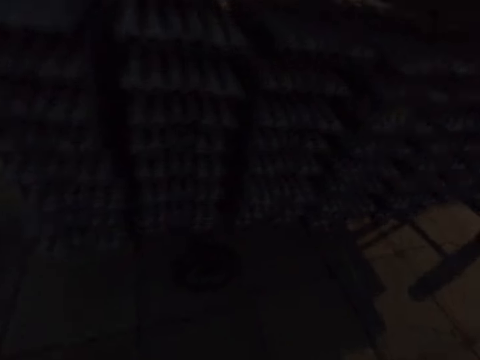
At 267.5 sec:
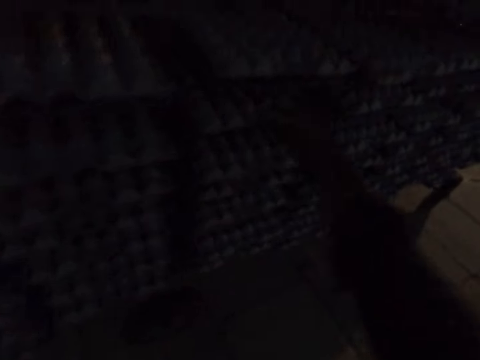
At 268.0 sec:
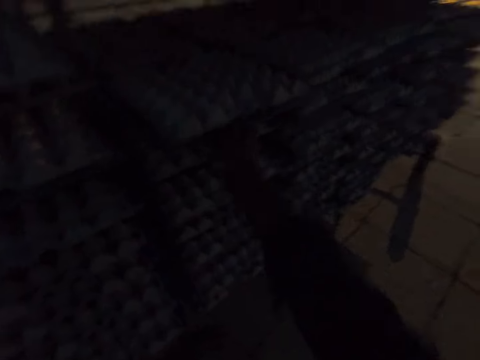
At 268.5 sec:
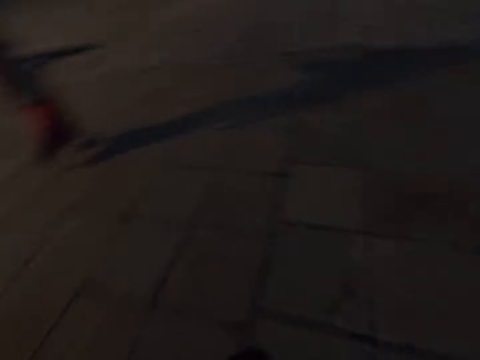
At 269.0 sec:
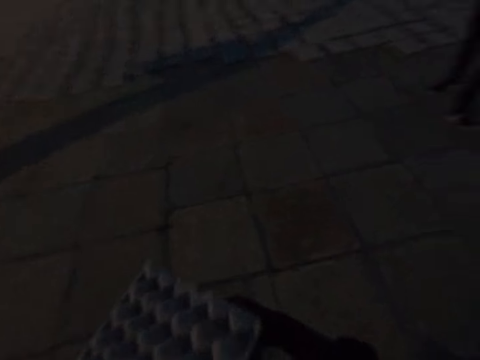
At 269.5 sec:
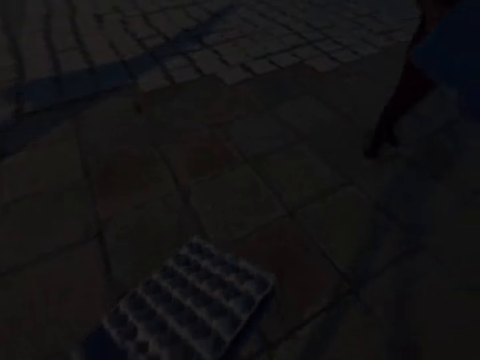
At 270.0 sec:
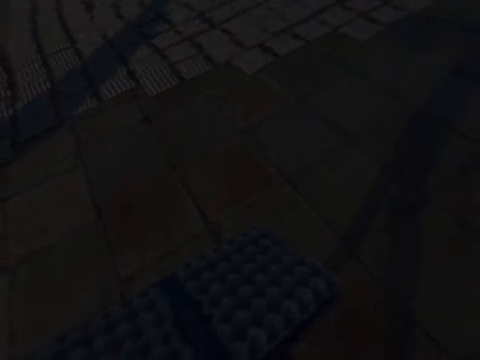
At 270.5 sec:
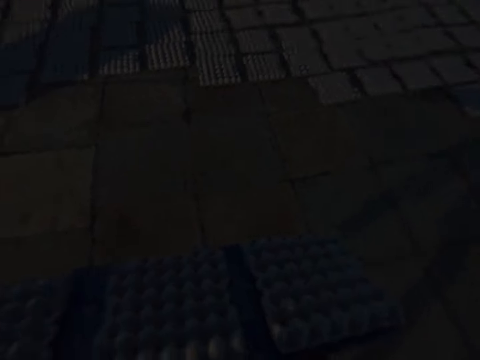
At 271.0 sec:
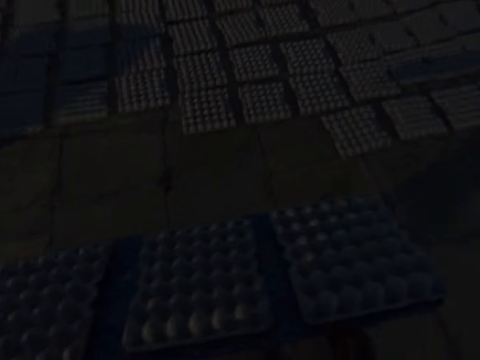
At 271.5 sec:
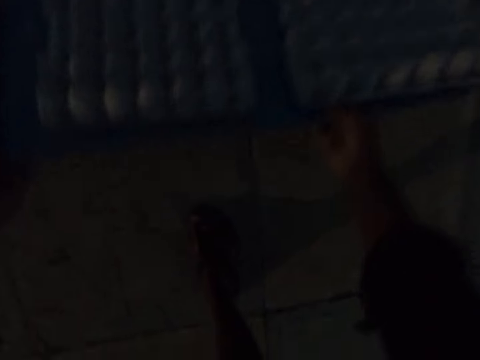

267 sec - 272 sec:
The camera wearer drops the tray on the rack with his right hand. He drags a tray with egg trays from the rack with his right hand. A woman carries a tray with egg trays with her hands. The camera wearer carries the tray with egg trays with his hands. He takes the plastic tray. A man carries a tray in his hands.

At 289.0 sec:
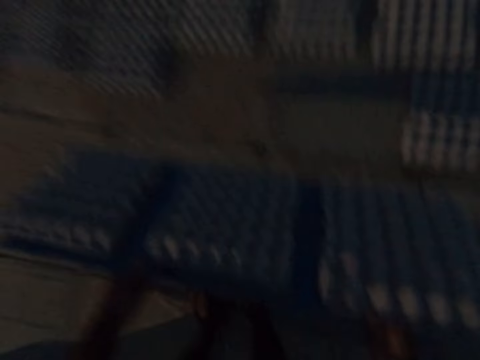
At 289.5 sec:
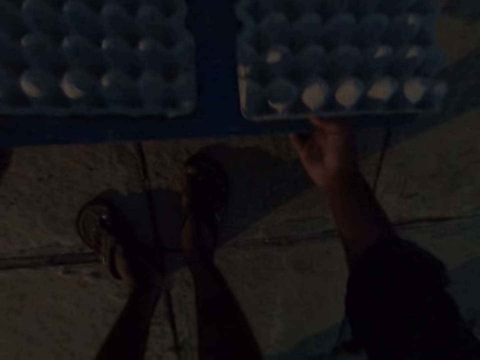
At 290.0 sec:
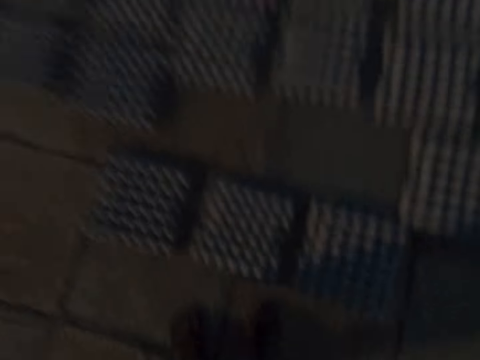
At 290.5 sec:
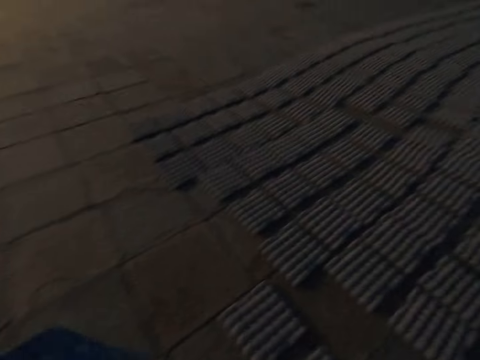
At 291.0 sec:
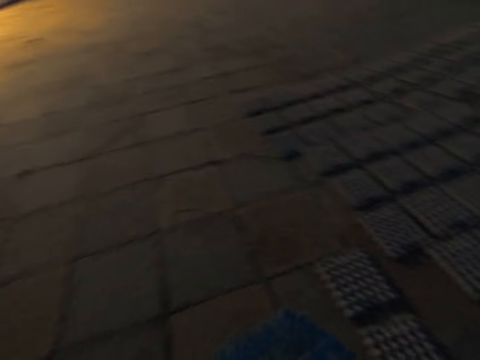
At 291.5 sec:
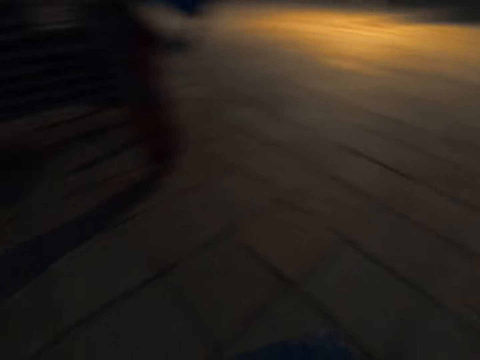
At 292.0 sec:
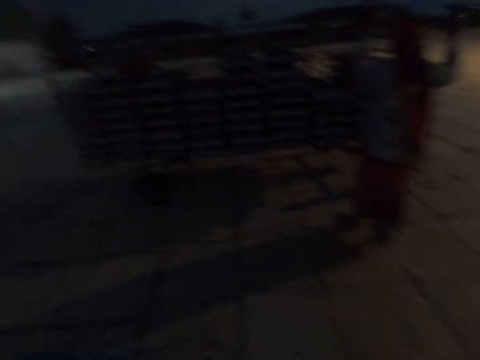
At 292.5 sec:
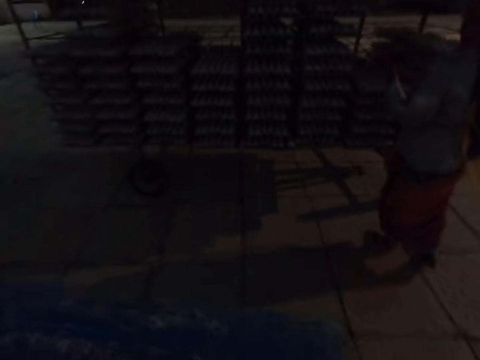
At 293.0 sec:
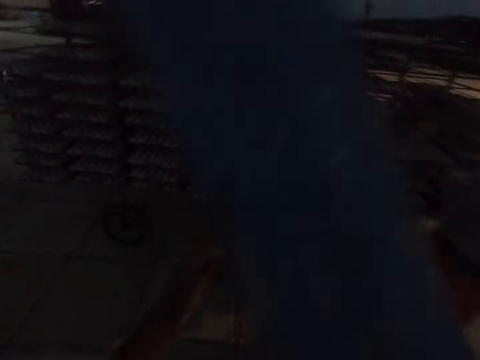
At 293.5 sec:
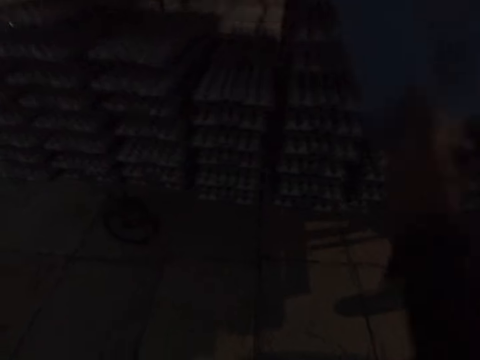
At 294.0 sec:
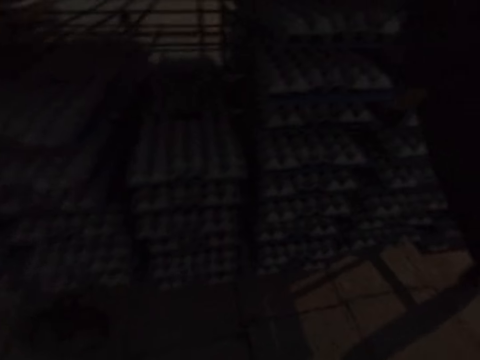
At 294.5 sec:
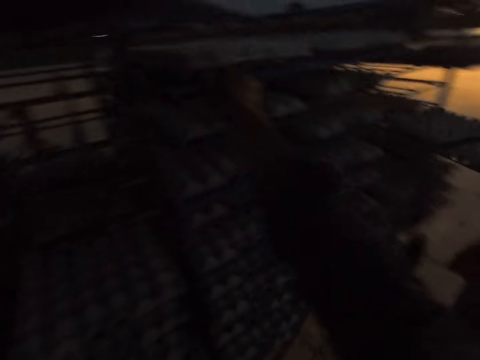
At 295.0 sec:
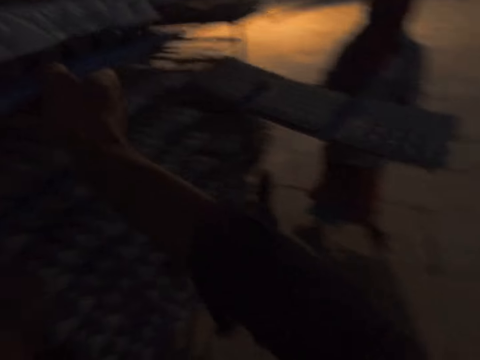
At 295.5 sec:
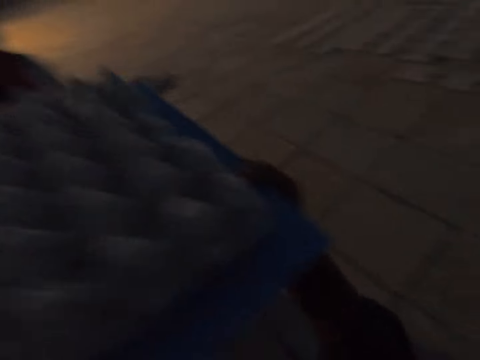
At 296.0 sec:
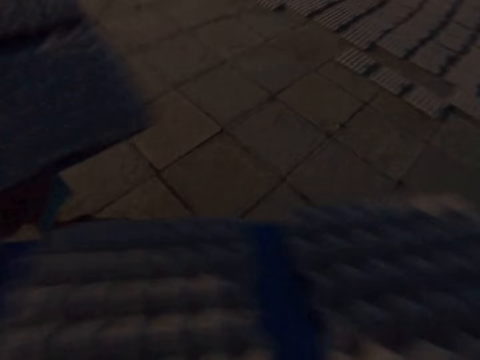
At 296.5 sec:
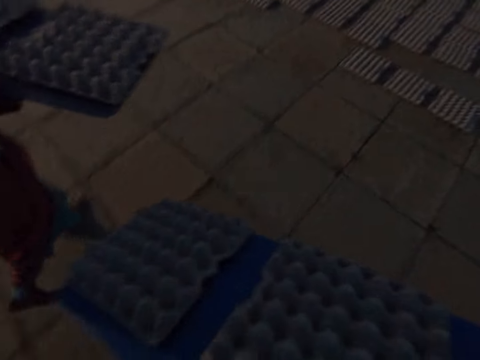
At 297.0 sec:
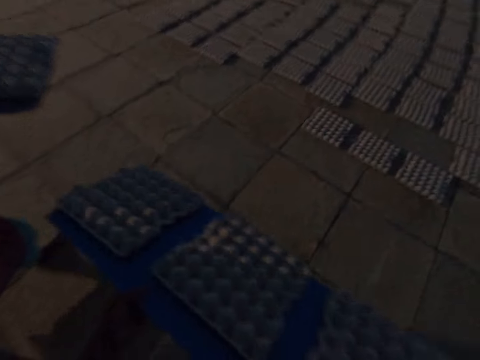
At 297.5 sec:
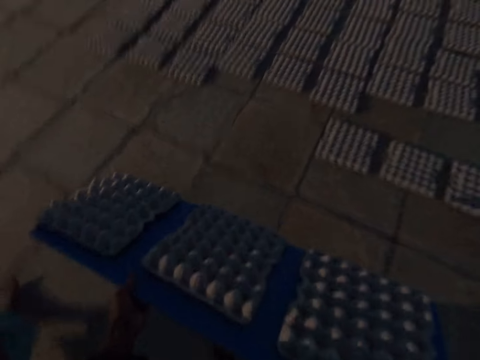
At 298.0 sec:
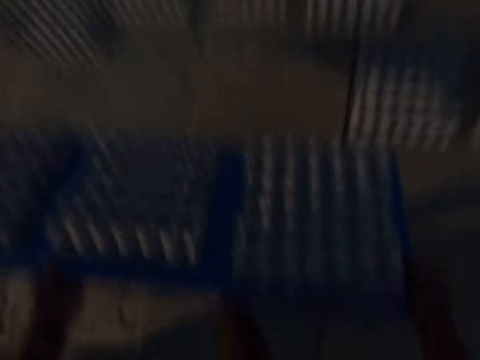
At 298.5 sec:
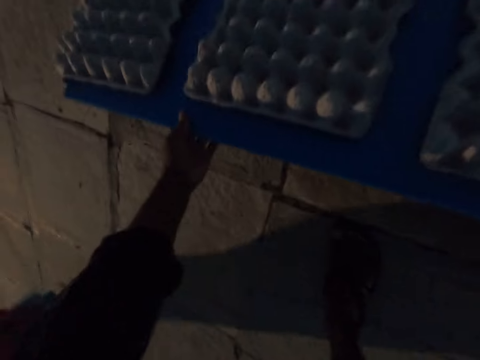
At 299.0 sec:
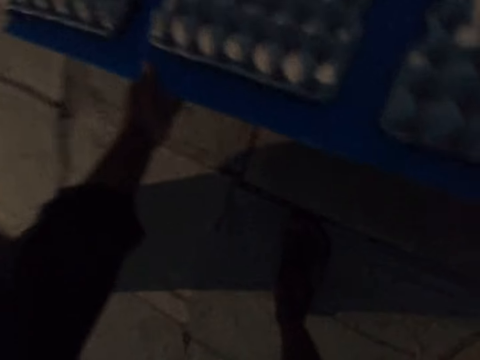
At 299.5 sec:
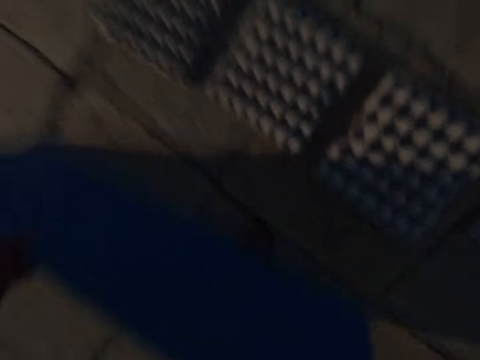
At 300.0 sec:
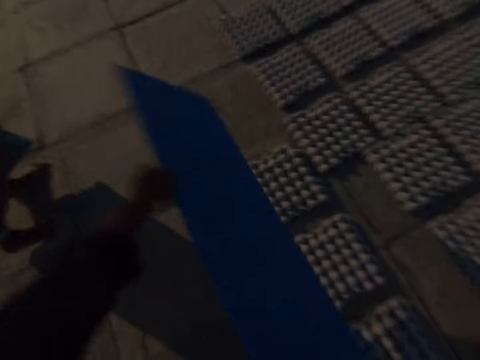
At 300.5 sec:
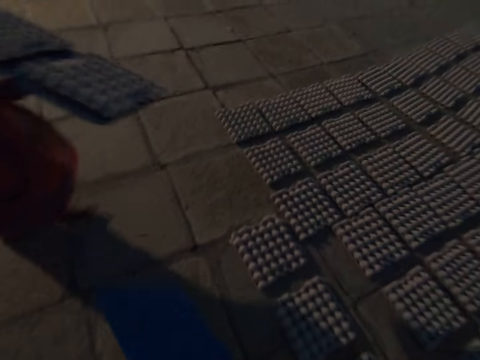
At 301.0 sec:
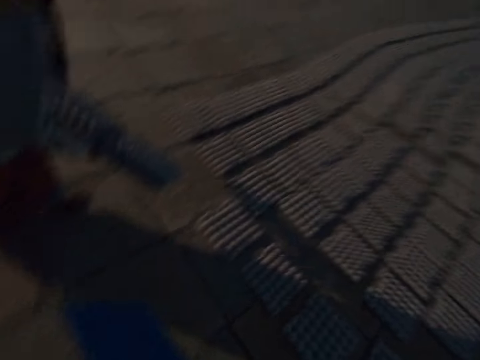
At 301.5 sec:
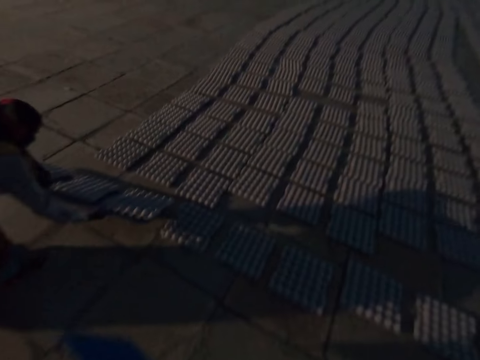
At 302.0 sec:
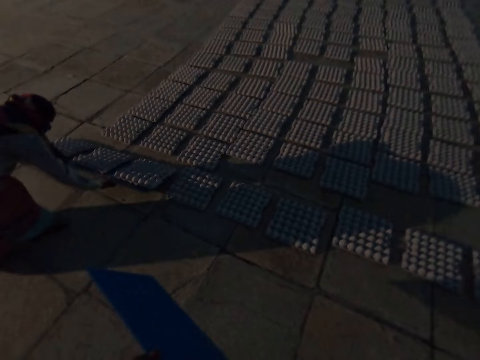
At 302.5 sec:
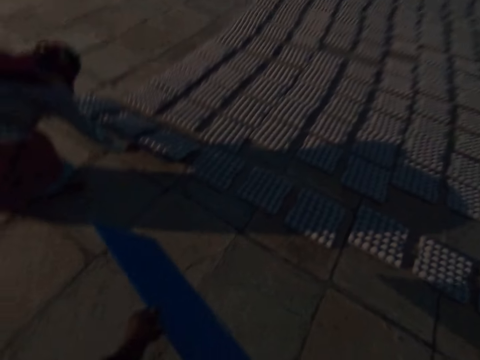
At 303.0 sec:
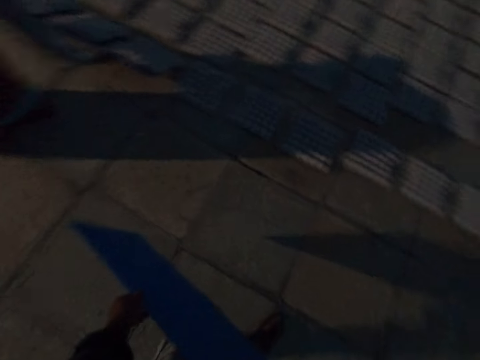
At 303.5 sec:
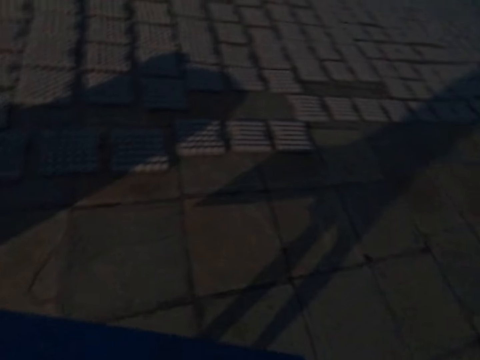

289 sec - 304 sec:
The camera wearer drops the egg trays on the ground from the board in both hands. The woman raises the board in her right hand. The camera wearer raises the board in his right hand. He puts the board on the trolley. He pulls out a board of egg trays from the shelf trolley with his right hand. The woman pulls out a board of egg trays from the shelf trolley with her hands. The camera wearer talks to the woman. He drops the egg trays on the ground from the board in both hands. The woman drops the egg trays on the ground from the board in her hands.

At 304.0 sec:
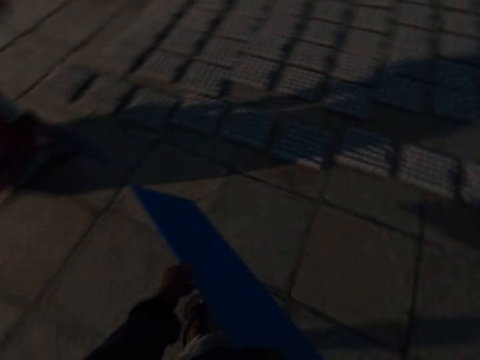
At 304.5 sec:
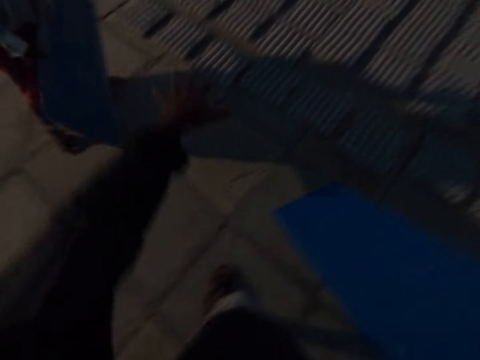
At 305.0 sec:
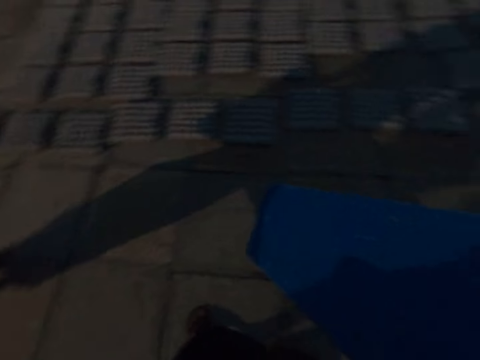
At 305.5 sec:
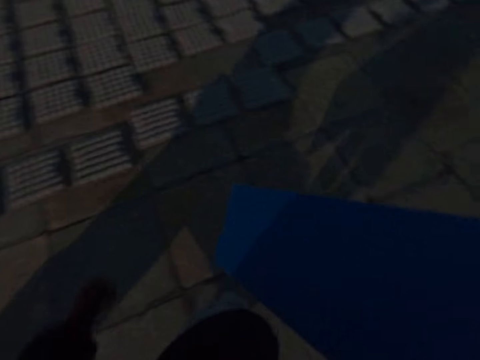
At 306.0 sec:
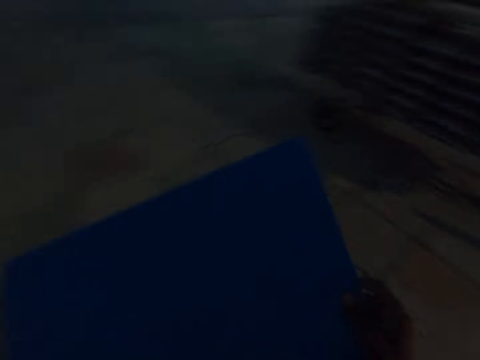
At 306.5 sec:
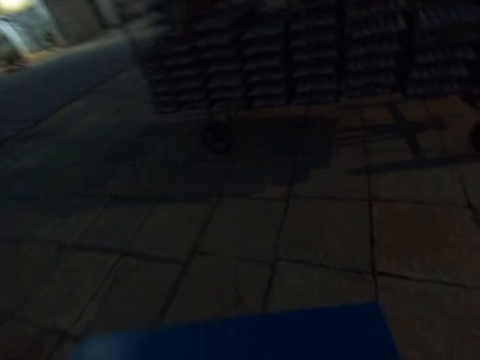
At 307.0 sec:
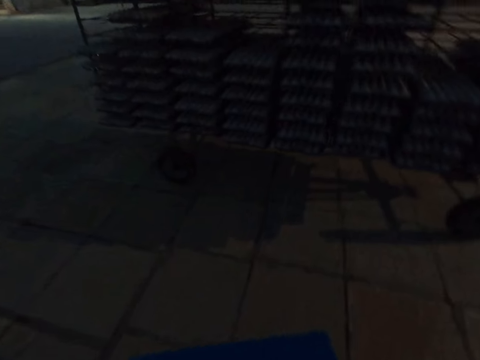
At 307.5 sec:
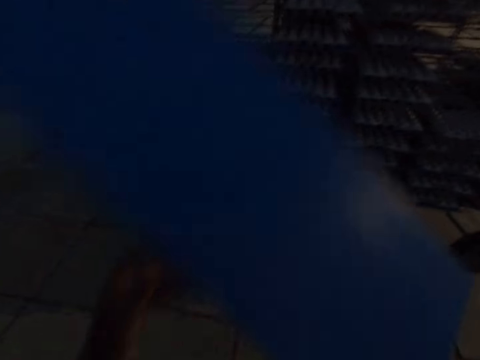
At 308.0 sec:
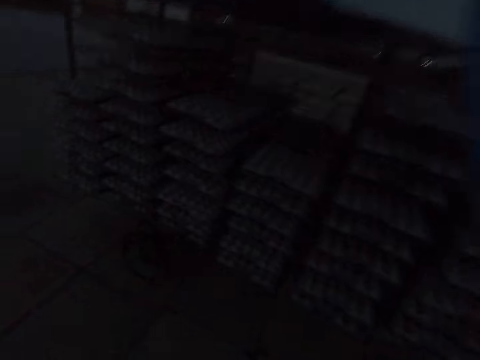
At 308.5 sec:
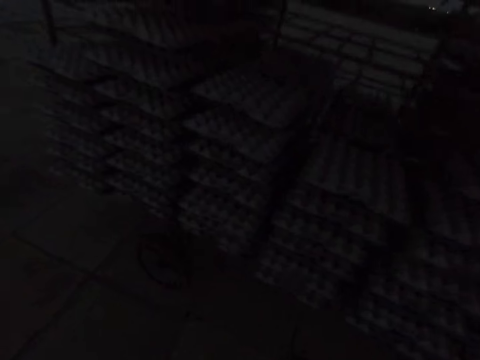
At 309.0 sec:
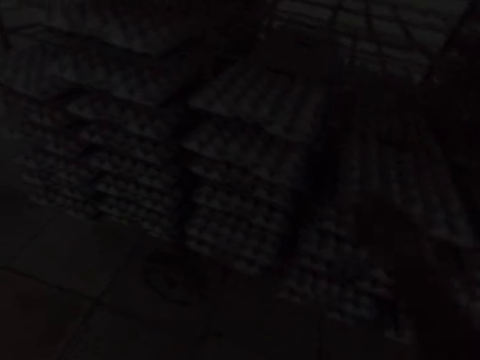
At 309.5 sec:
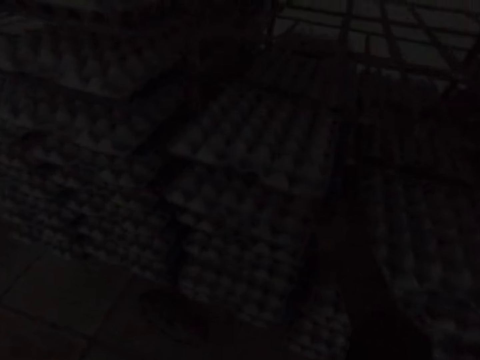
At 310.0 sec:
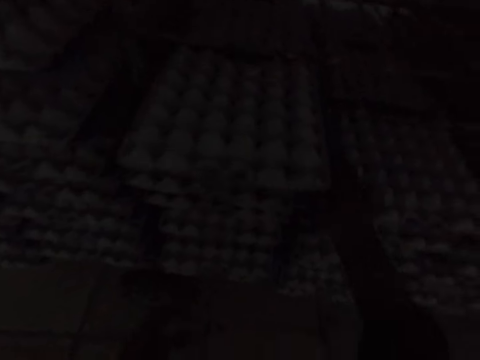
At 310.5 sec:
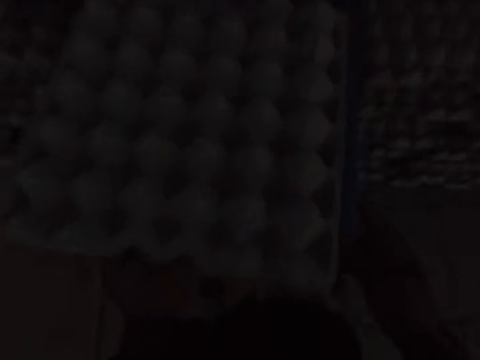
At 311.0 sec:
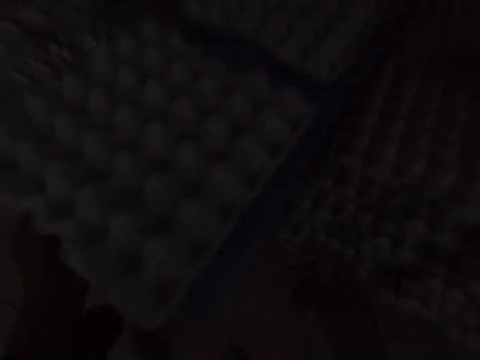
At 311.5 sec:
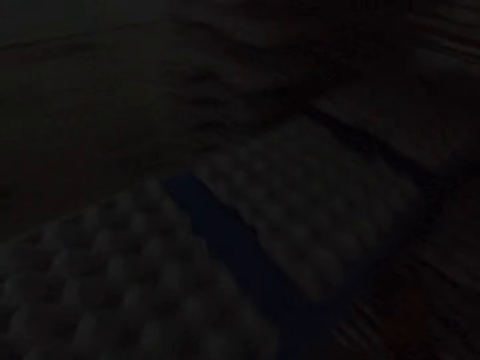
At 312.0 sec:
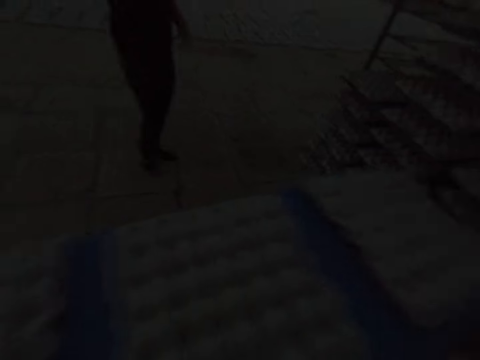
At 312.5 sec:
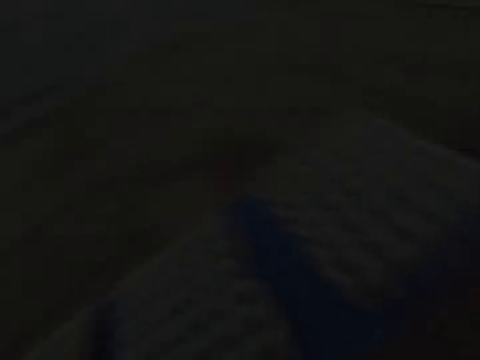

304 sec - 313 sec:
The camera wearer gestures with his left hand. He raises the board in his right hand. He puts the board on the trolley. He pulls out a board of egg trays from the shelf trolley with his right hand.
